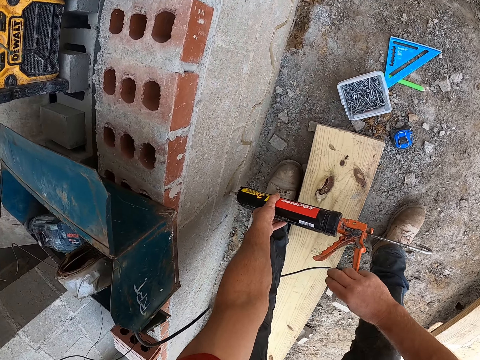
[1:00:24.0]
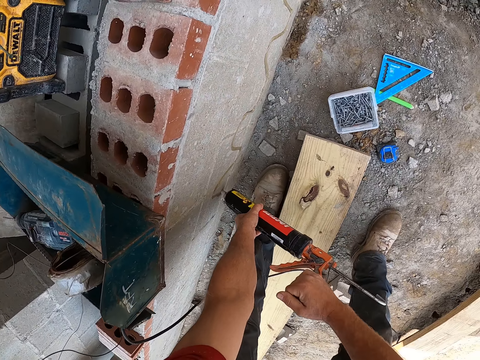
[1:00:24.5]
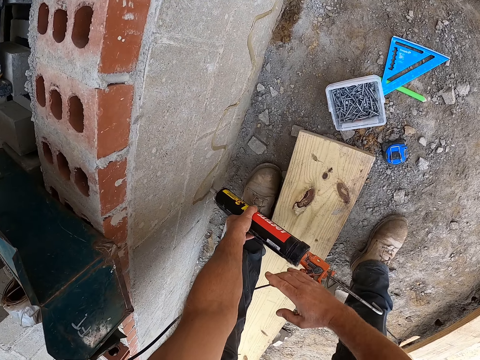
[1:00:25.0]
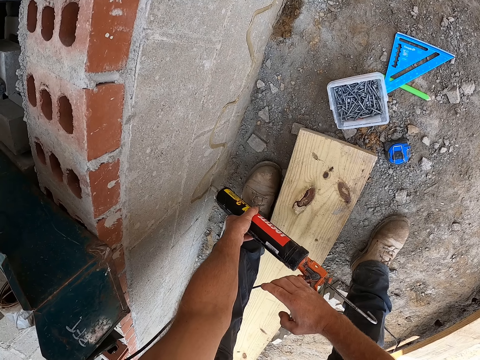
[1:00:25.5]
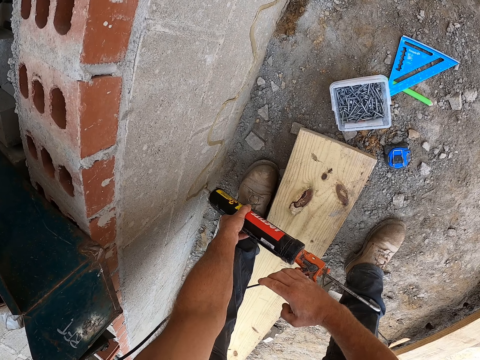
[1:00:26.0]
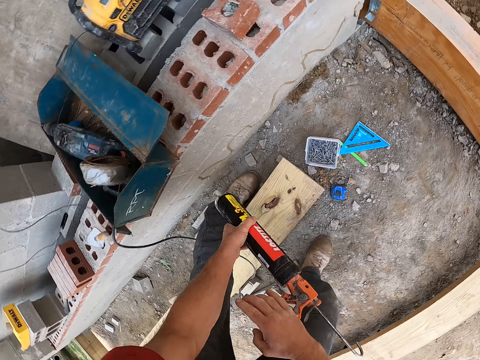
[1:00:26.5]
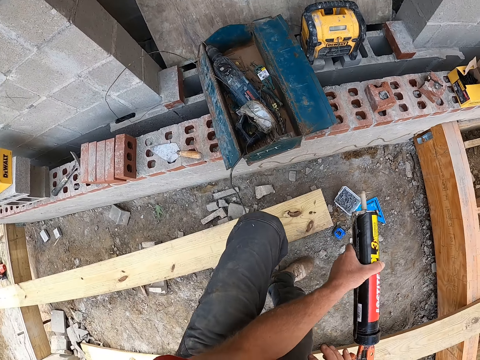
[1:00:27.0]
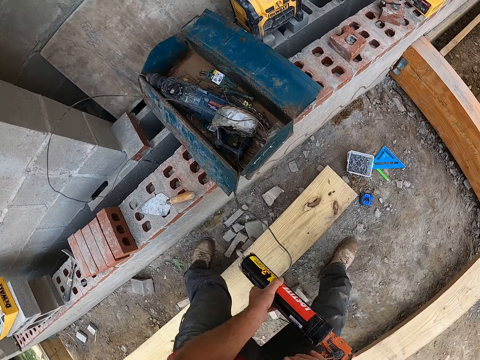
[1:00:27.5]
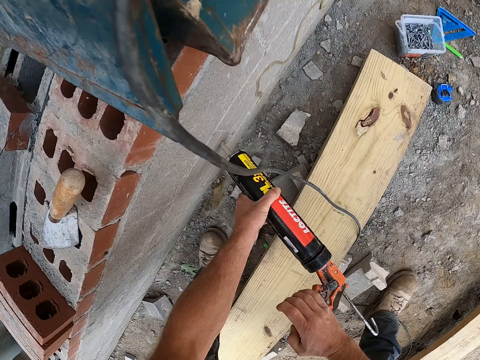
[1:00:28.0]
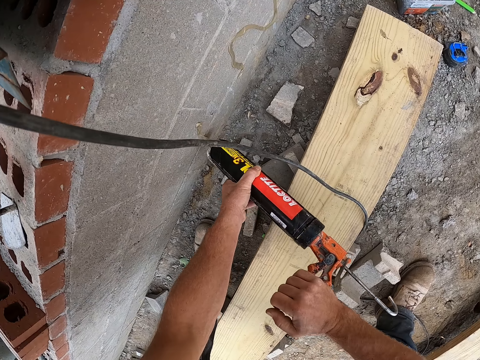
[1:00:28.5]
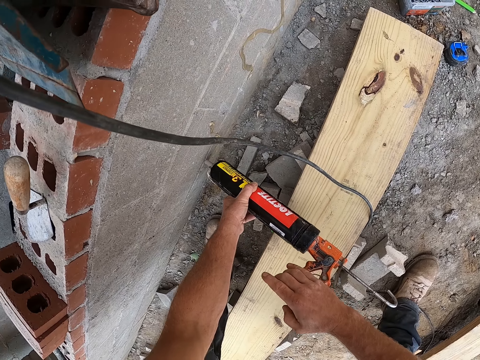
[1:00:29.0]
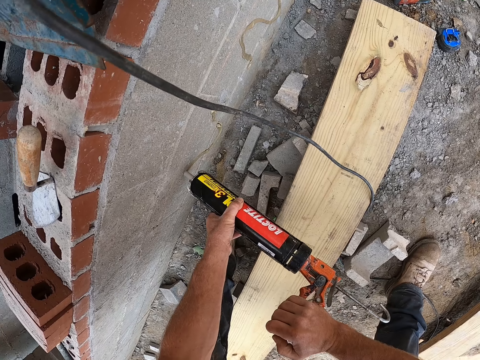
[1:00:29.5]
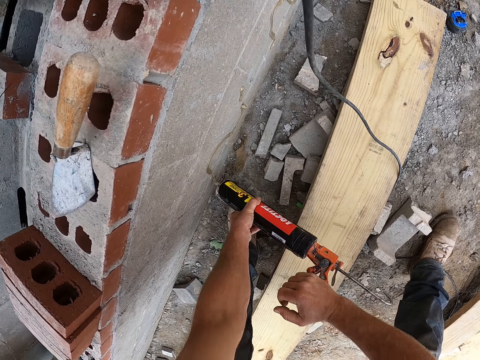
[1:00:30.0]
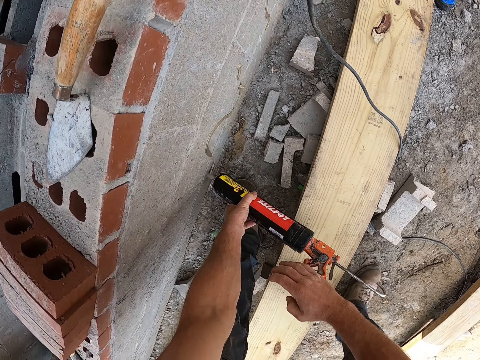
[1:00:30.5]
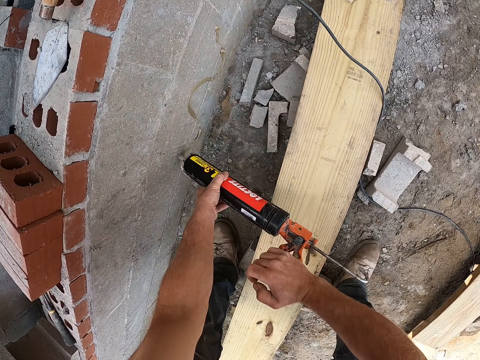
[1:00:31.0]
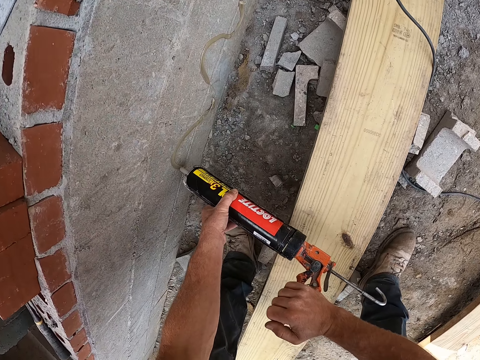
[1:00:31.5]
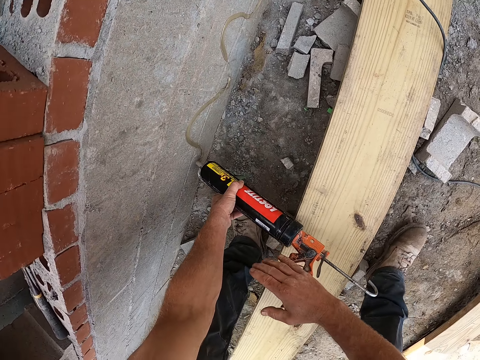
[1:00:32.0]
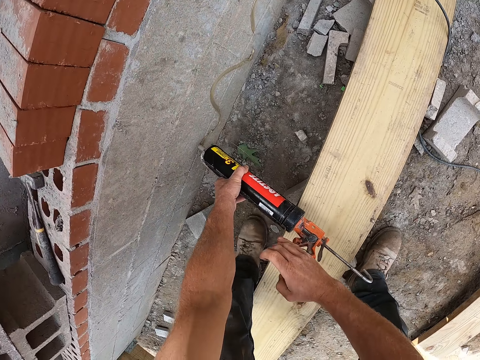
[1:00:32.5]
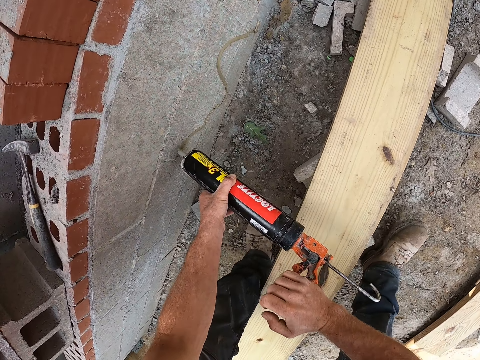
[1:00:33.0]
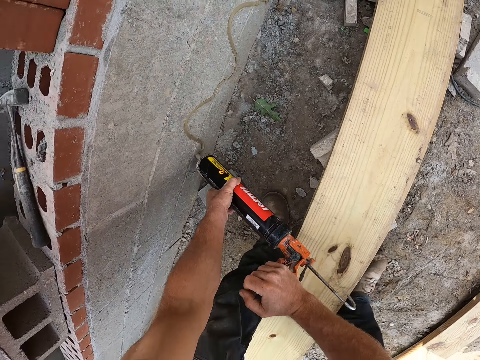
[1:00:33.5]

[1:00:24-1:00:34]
The camera wearer straightens up. They lift the glue from the wall. They step over the cable. They take a few steps back. They resume applying construction adhesive to the wall.

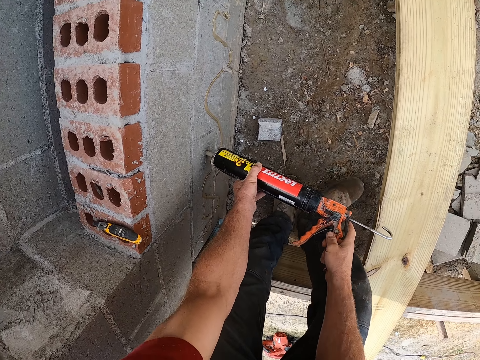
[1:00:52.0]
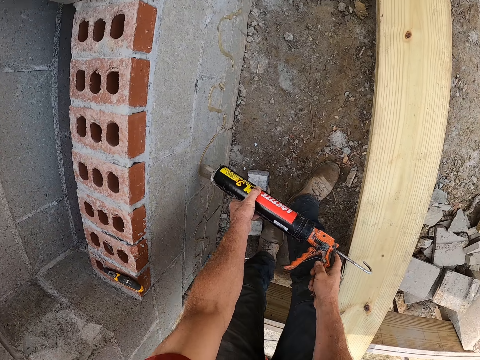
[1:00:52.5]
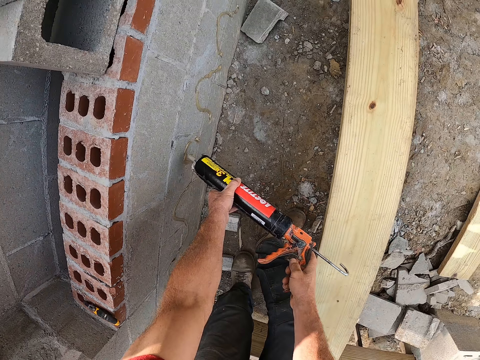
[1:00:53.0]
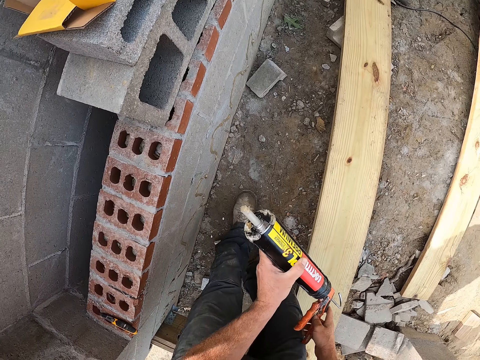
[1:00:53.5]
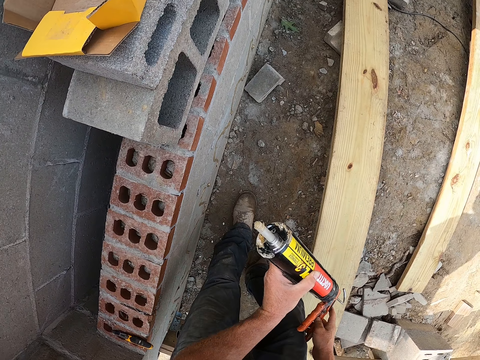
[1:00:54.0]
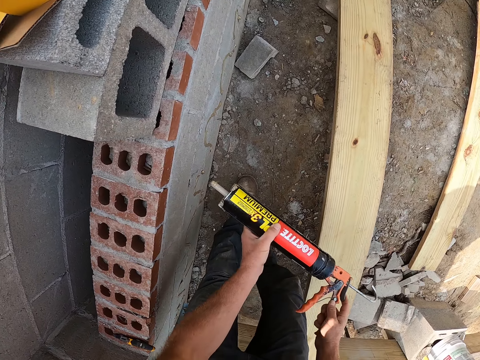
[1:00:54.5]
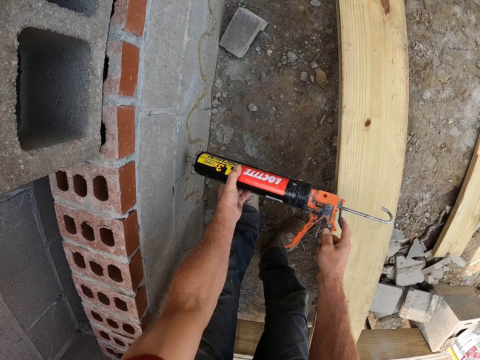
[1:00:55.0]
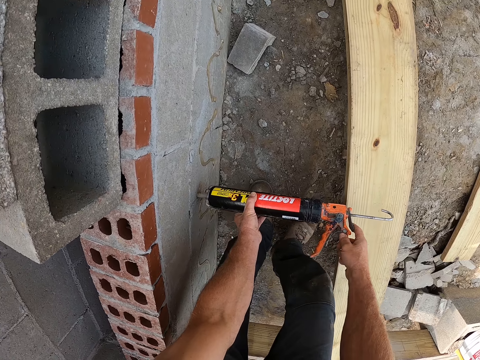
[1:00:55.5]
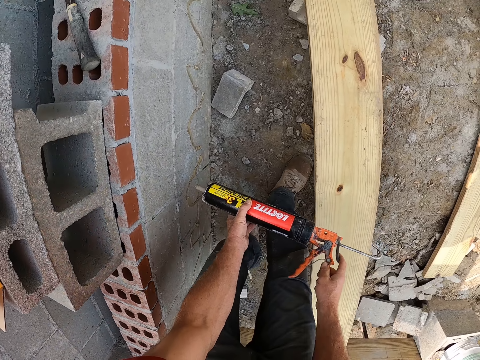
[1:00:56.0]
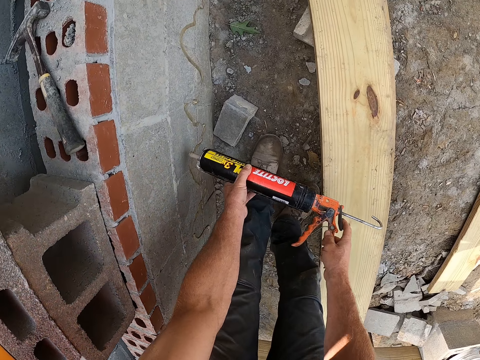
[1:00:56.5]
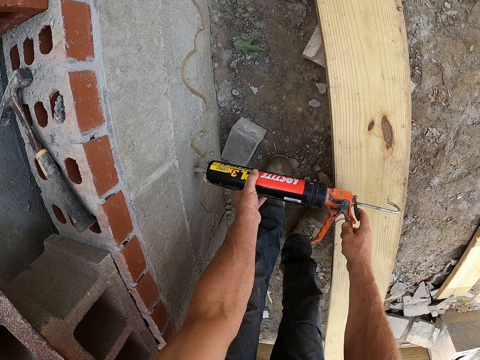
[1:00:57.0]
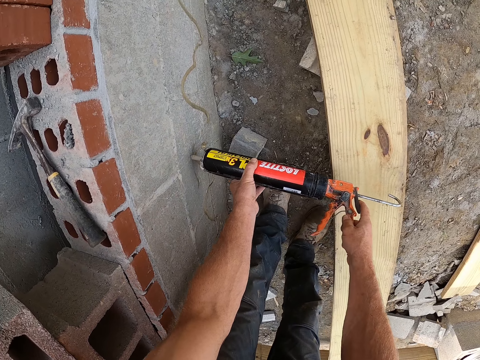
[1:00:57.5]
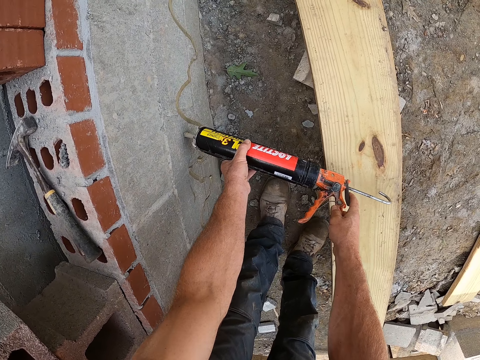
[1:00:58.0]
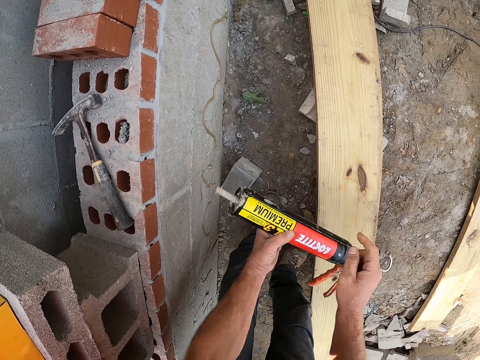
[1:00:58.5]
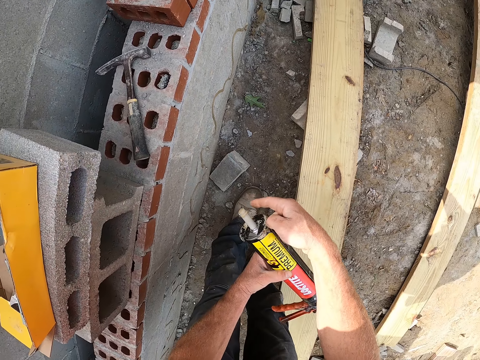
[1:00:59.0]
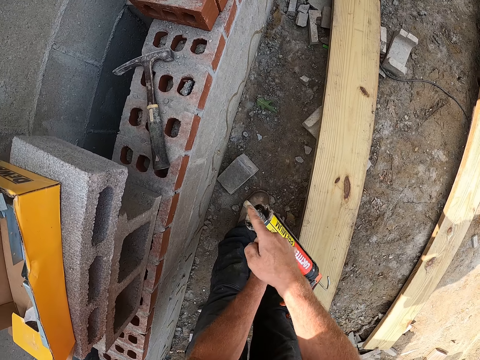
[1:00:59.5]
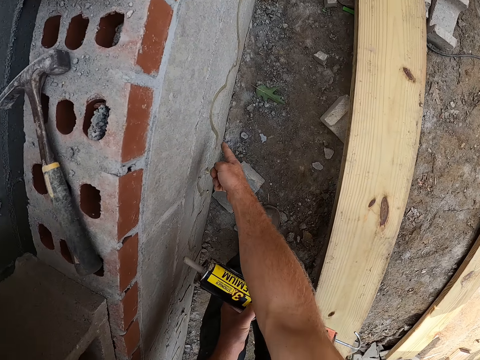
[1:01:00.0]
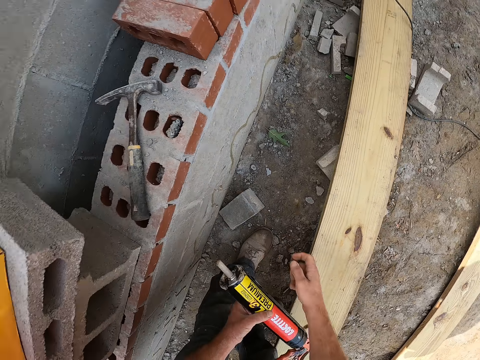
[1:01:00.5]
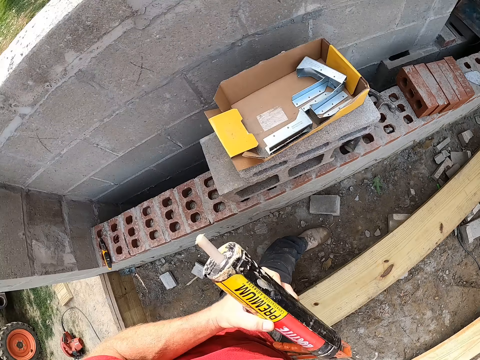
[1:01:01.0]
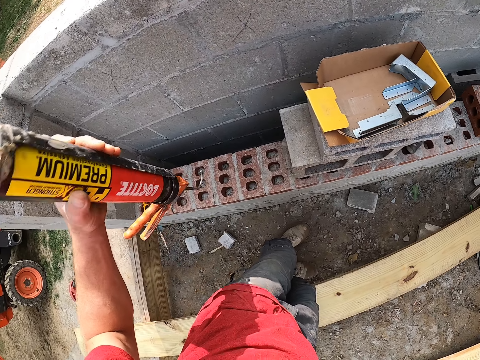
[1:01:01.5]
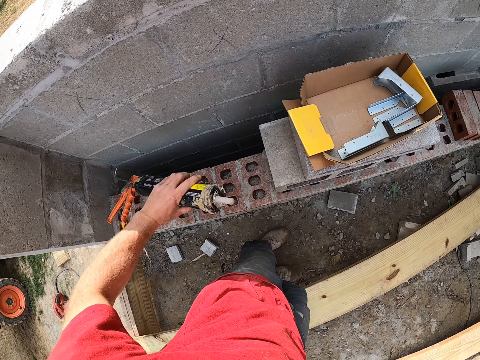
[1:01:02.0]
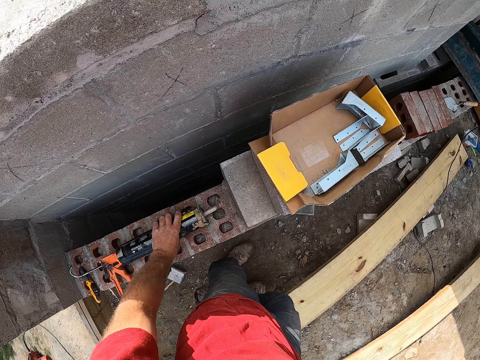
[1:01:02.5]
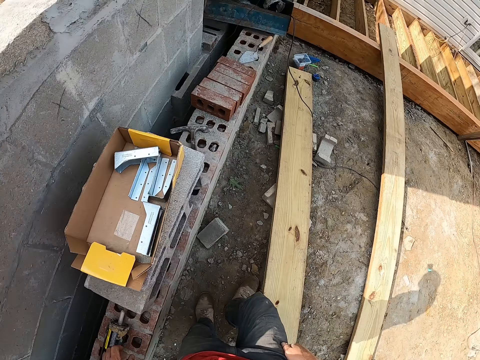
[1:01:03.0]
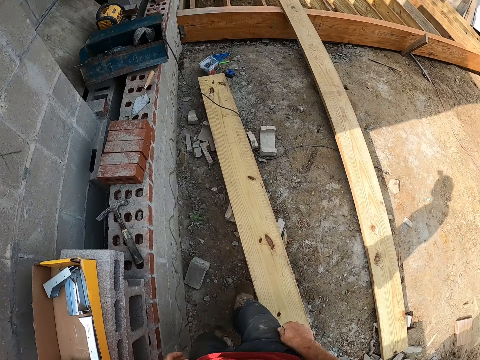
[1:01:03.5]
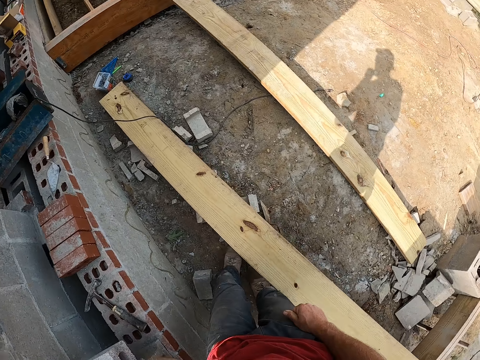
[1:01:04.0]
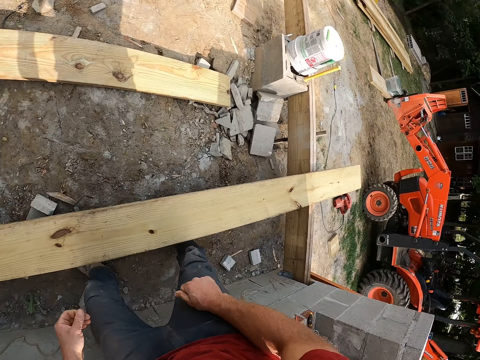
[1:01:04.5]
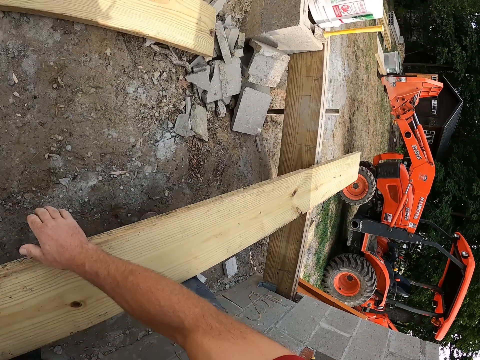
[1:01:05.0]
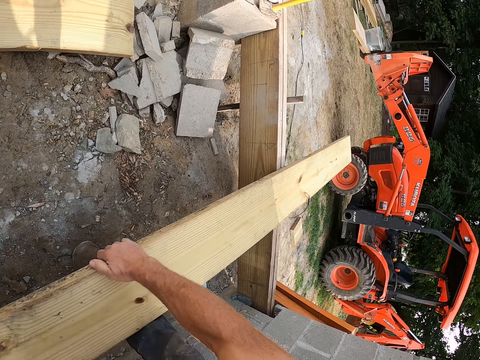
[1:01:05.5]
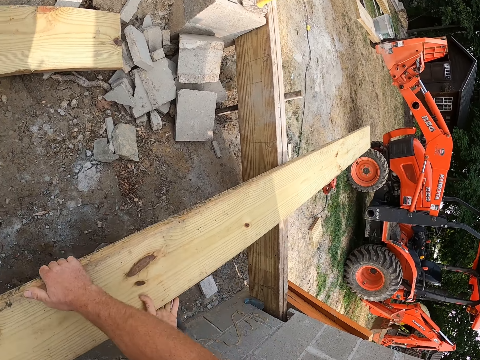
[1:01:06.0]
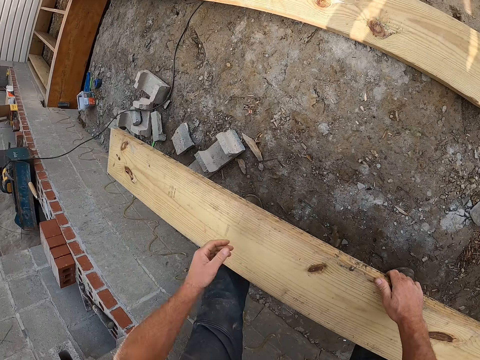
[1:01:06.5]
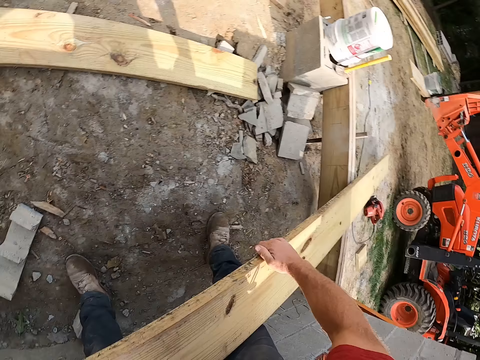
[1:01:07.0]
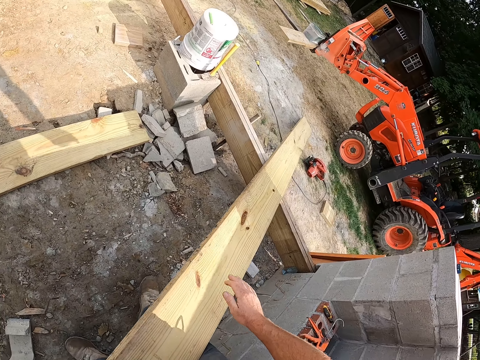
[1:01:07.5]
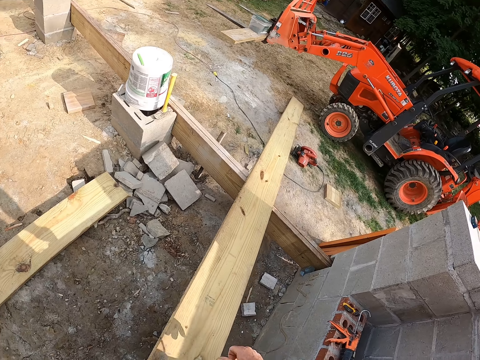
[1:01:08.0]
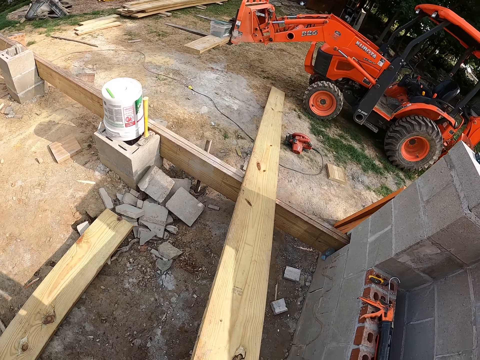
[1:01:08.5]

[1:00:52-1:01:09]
The camera wearer pauses for a second. He lifts the glue from the wall. He resumes applying the adhesive to the wall. He stops applying the adhesive to the wall. He wipes off adhesive with his finger. He lifts the glue from the wall. He wipes the adhesive on the wall with the finger. He lifts the glue from the wall. He drops the construction adhesive on the wall. He walks in the area. He picks up a plank or timber lying on the floor. He holds the timber. He pulls the timber on the other timber.
